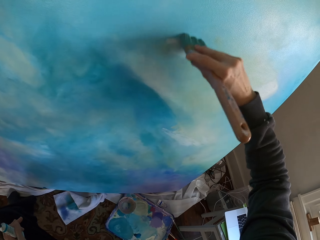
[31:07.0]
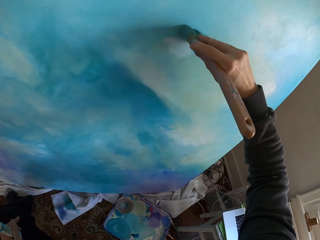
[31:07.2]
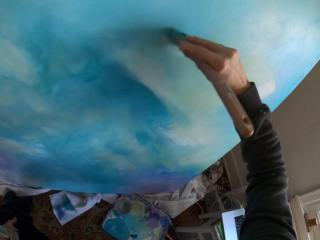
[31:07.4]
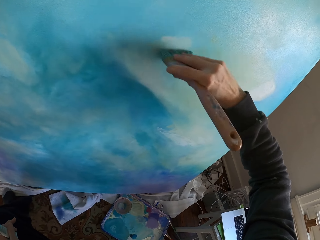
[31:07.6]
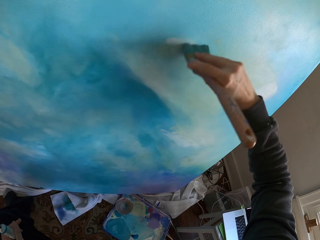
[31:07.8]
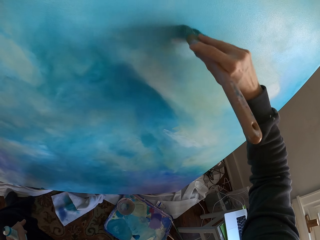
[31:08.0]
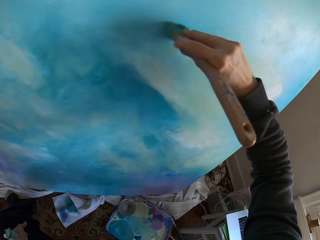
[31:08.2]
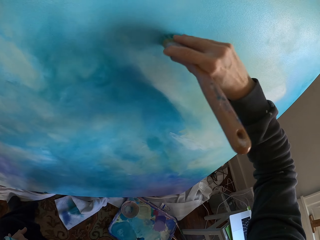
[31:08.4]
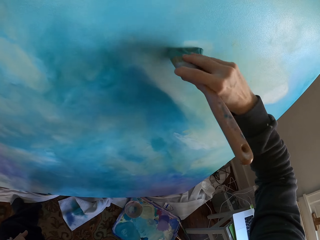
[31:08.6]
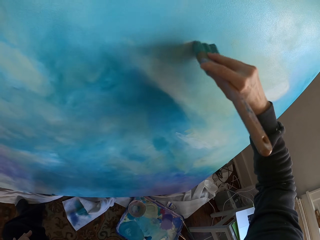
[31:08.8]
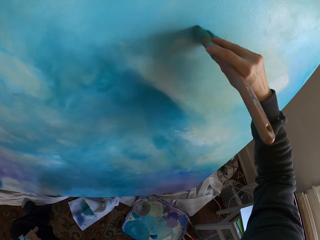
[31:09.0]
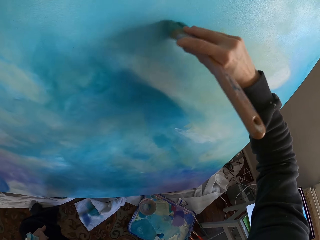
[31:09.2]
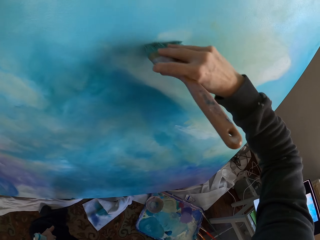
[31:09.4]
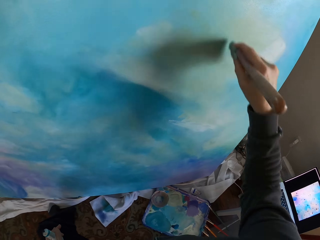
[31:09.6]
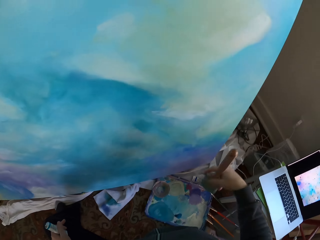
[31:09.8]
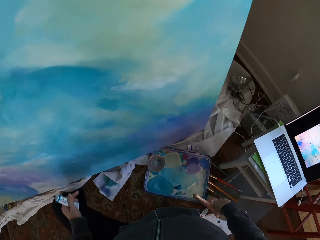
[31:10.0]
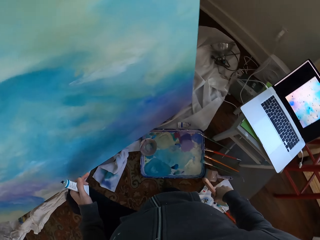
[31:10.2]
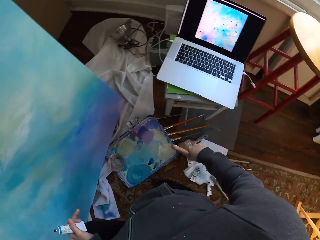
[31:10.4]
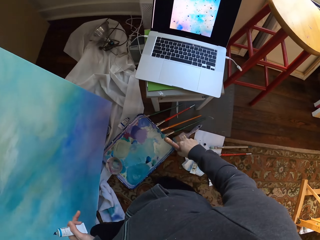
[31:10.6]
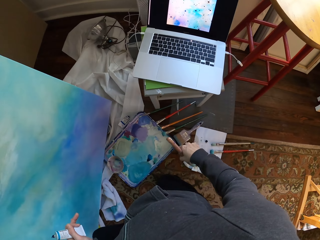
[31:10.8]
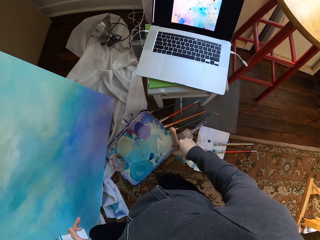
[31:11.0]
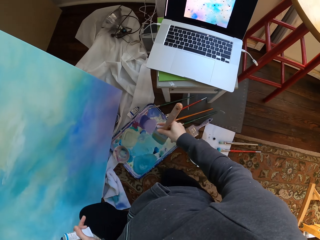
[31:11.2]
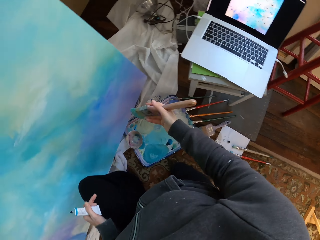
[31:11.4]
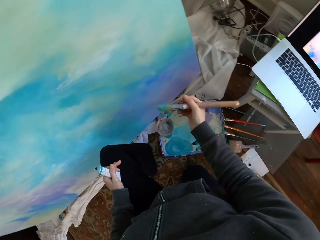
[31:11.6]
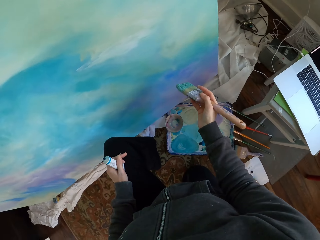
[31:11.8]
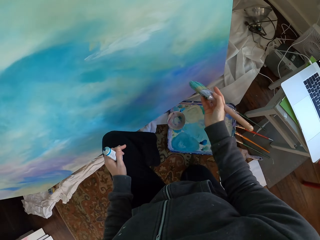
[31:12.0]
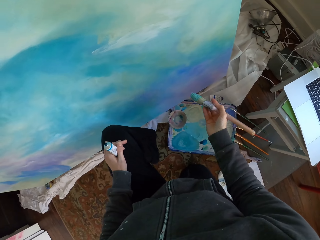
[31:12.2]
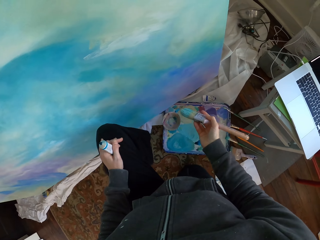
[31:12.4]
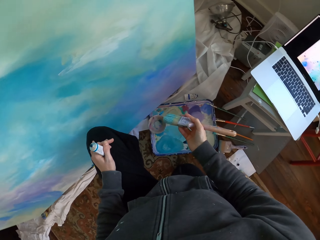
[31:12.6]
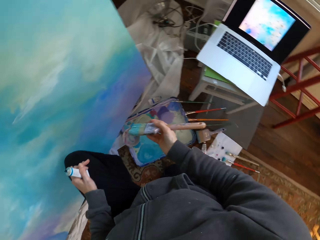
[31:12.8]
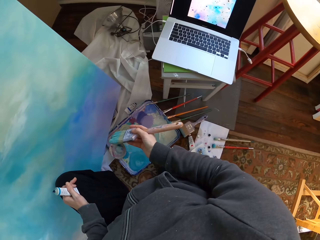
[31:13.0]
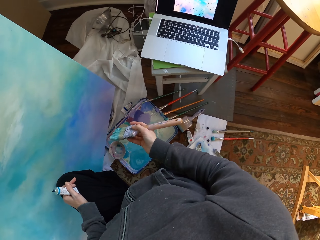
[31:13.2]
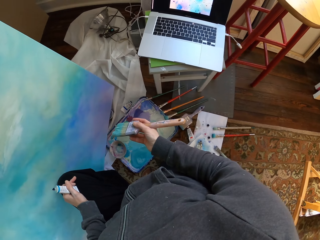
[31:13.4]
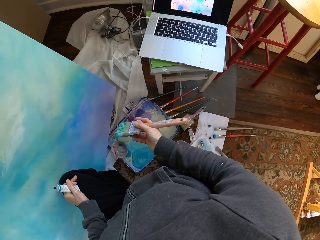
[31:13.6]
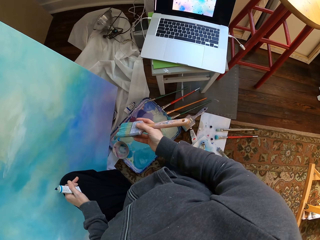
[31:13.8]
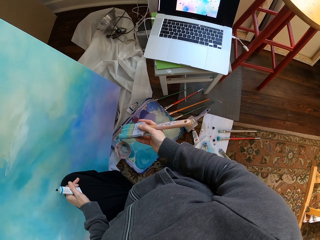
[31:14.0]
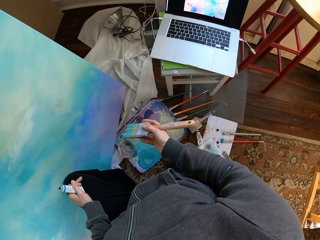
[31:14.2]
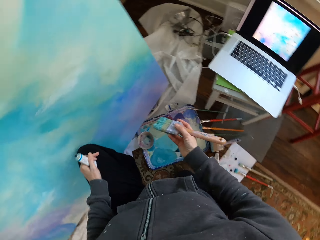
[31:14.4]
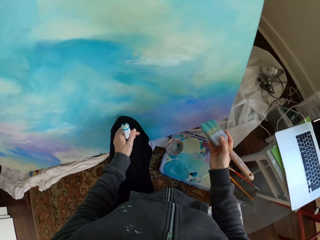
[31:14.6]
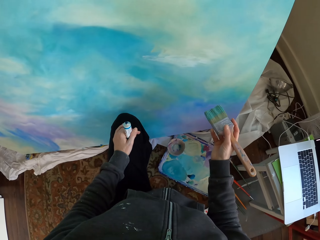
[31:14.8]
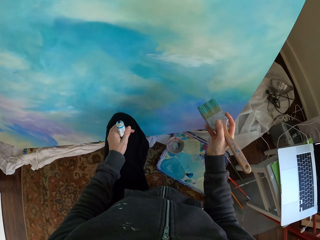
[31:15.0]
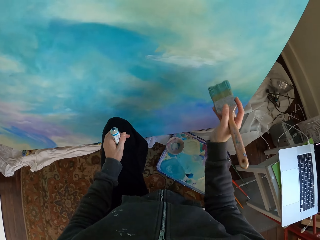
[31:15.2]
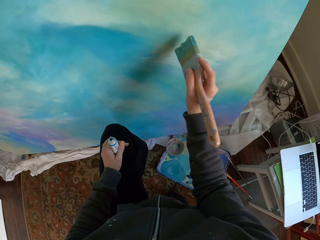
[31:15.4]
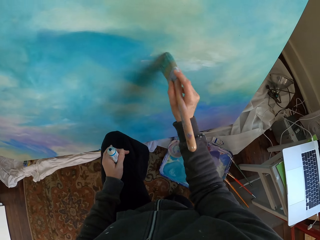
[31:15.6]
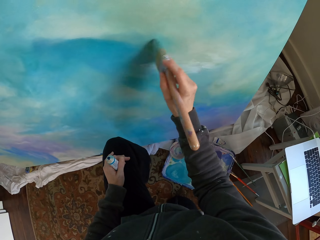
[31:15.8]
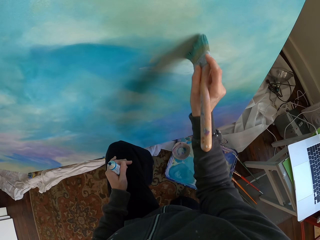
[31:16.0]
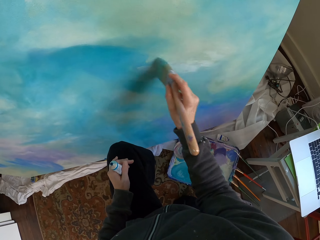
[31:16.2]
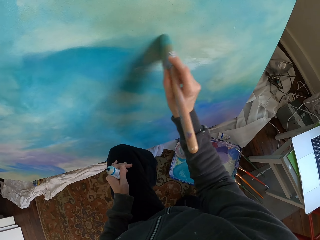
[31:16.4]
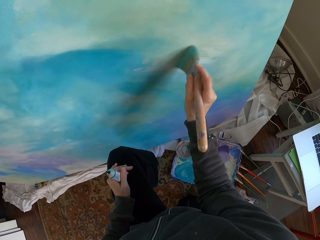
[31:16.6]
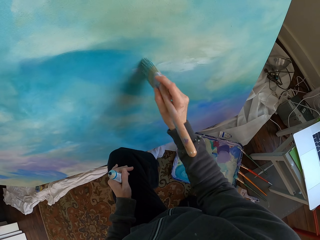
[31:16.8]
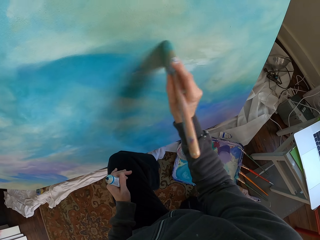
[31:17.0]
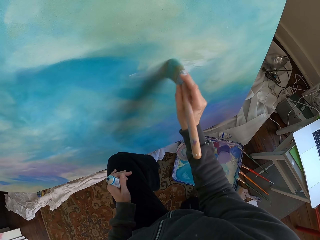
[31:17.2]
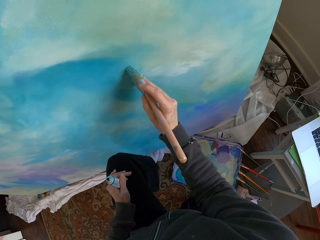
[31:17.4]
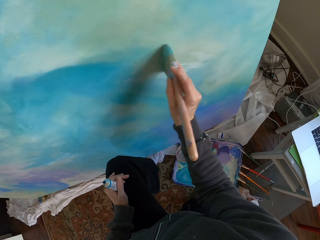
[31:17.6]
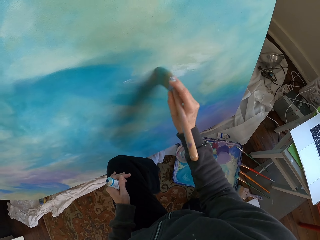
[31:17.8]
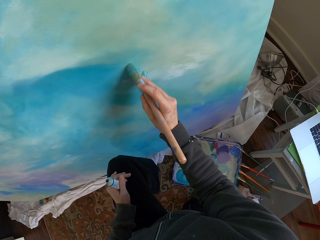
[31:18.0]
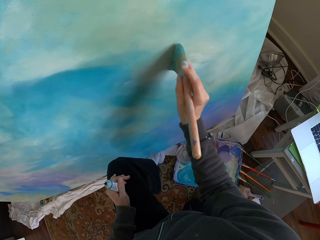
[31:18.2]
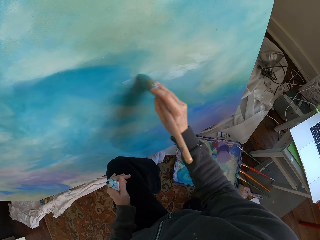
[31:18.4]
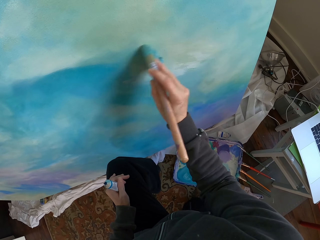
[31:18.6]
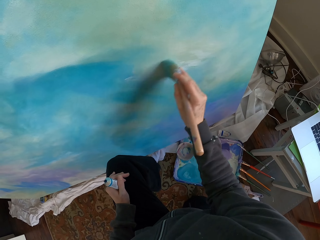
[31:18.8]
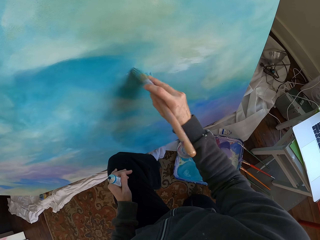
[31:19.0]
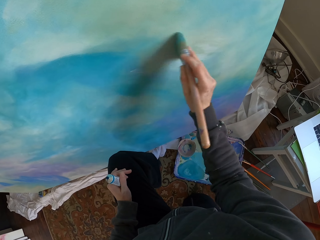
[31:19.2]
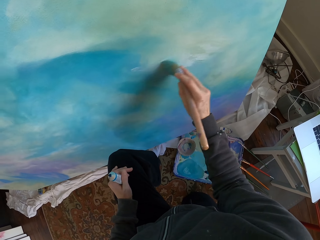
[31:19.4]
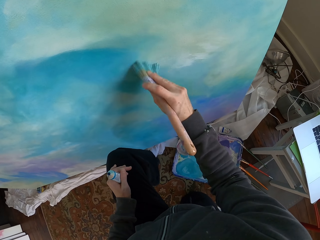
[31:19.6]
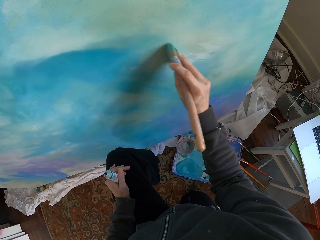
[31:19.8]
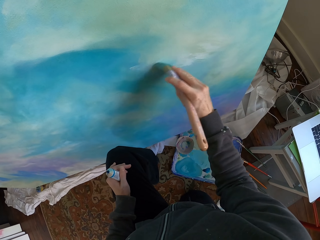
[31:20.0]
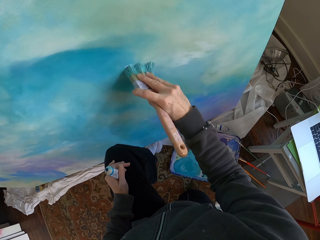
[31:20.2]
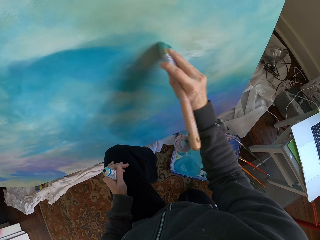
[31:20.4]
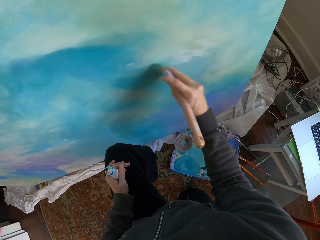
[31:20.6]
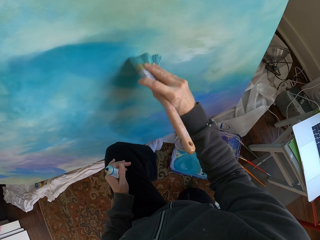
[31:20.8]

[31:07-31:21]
The camera wearer lowers a hand holding a brush. They look at a painting. They look at a laptop. They paint the wall with the brush.

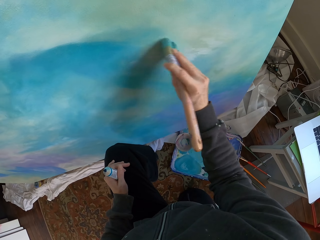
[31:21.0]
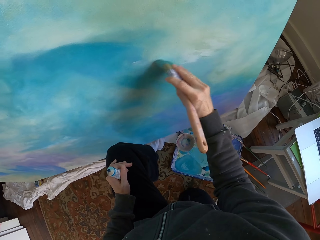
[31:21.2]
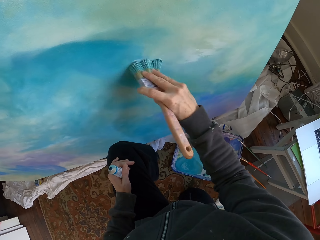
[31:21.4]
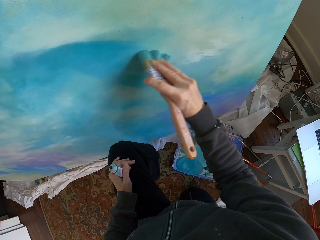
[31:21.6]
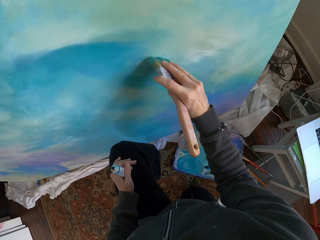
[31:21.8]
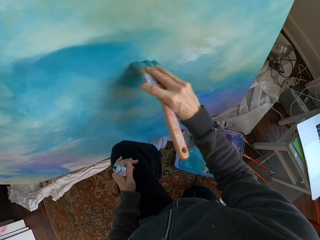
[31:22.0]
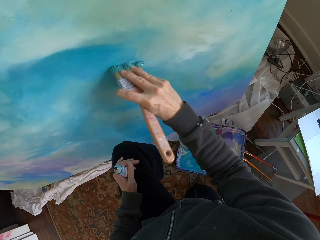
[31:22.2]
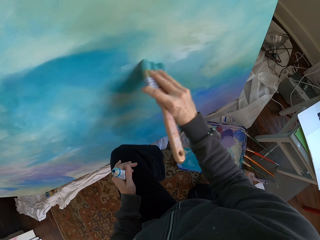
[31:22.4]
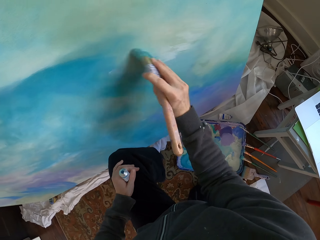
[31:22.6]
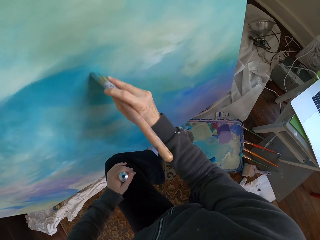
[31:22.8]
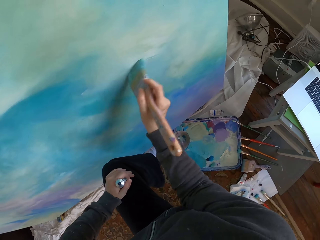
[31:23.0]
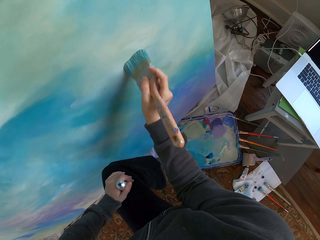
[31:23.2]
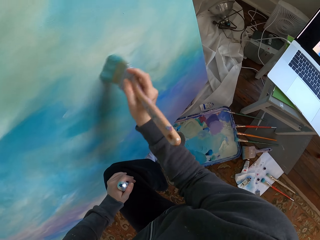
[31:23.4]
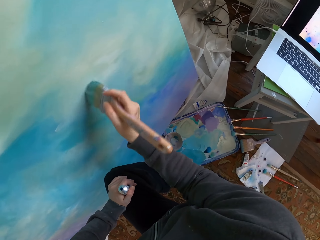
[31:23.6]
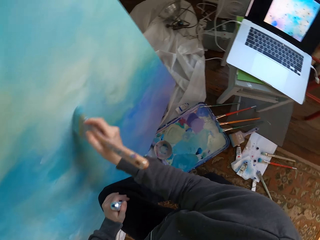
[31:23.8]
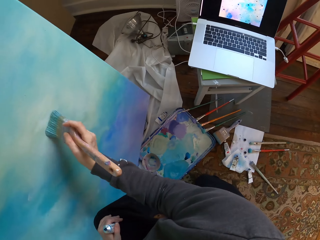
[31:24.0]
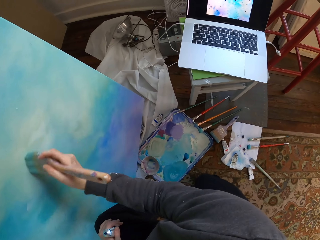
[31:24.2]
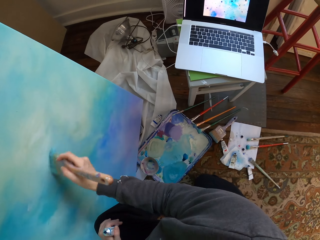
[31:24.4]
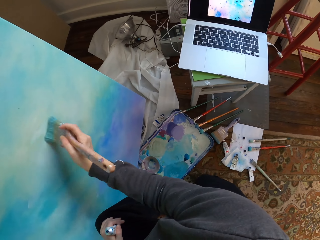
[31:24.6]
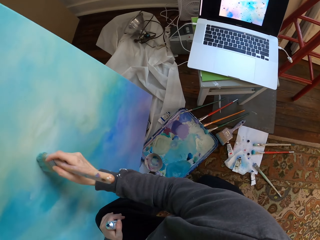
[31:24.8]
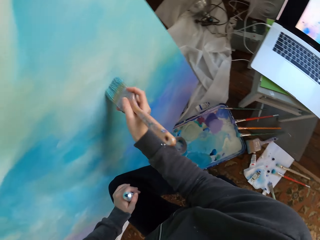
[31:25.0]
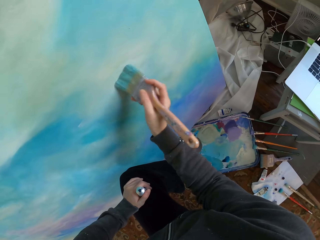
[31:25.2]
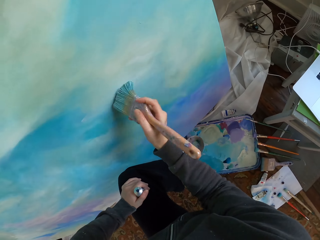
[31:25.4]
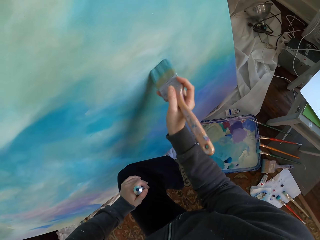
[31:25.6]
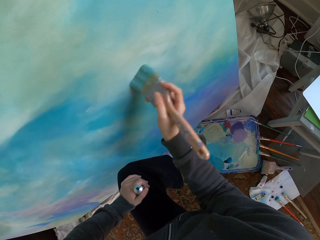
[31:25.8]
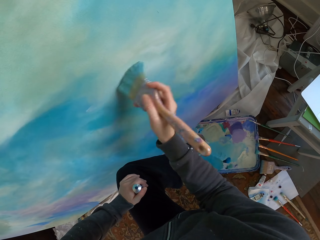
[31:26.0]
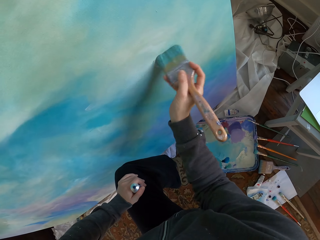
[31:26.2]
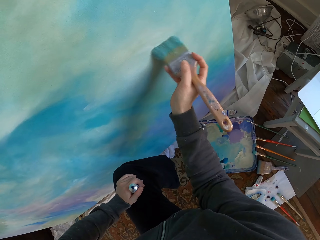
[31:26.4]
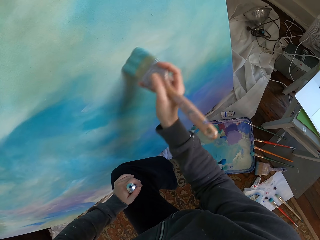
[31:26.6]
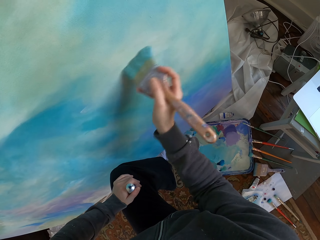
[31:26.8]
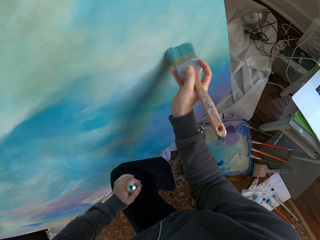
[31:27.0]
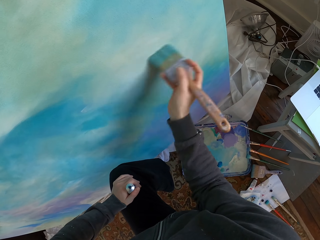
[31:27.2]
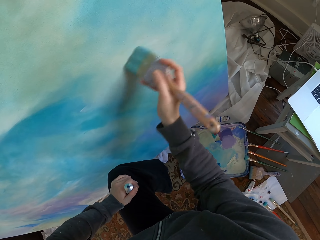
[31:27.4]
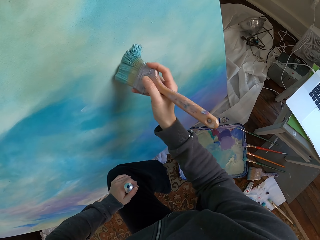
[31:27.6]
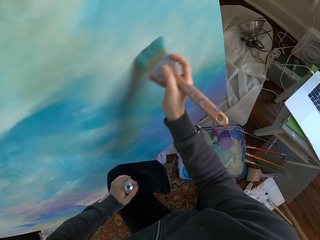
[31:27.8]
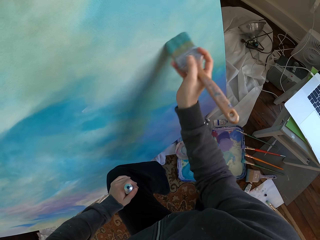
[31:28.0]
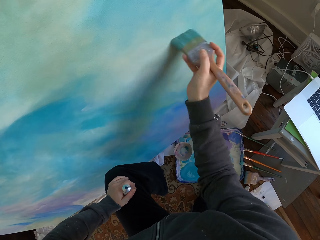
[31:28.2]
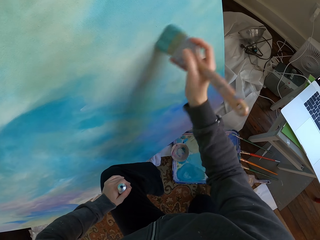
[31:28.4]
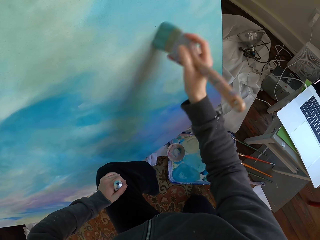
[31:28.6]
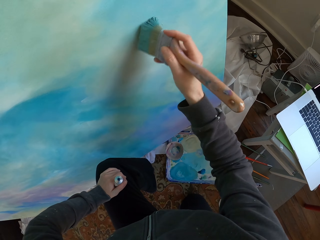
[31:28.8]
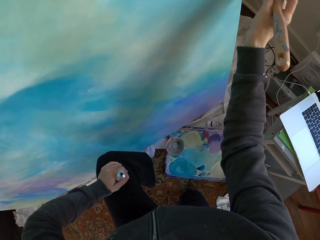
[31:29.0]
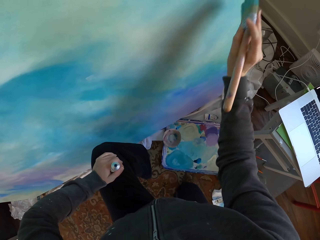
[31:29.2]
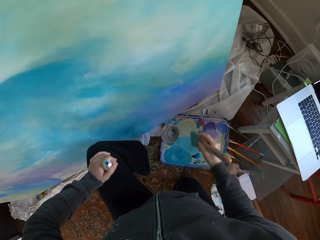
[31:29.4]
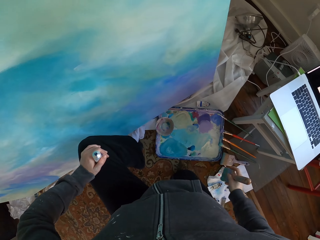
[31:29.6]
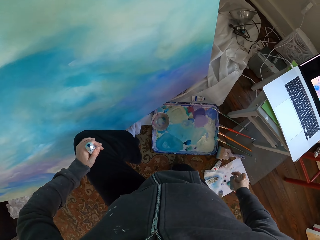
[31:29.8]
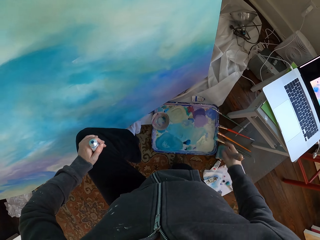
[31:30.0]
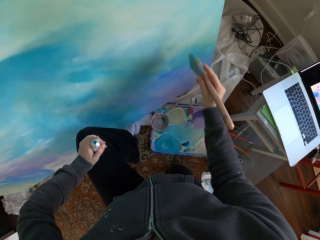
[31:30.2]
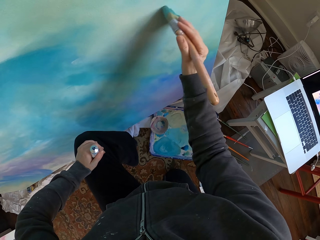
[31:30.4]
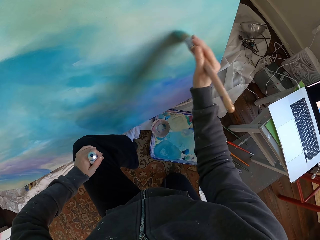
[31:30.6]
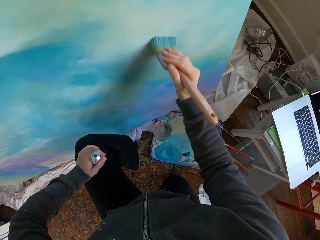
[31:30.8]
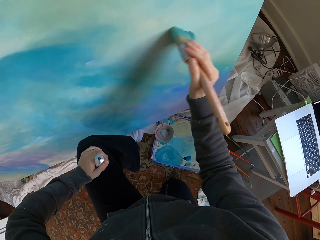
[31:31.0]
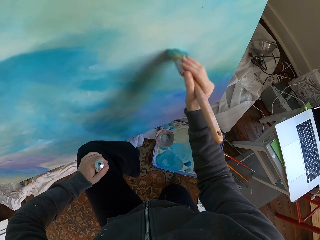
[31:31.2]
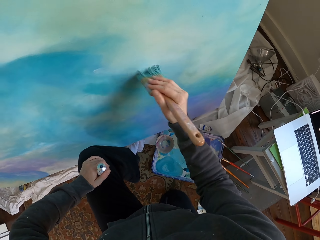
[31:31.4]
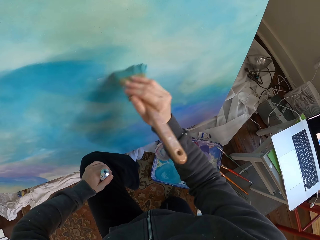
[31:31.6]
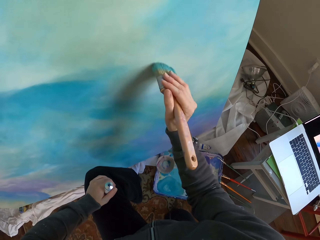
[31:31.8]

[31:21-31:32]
The camera wearer lowers a hand holding a brush.
